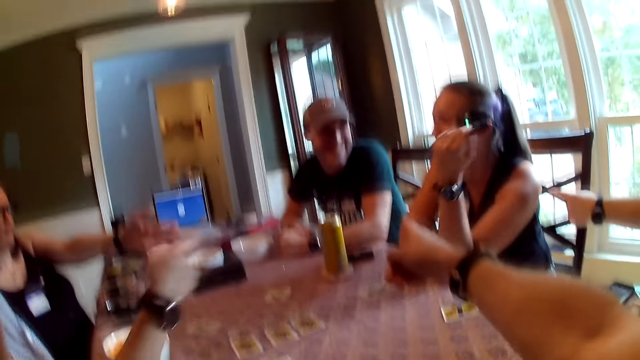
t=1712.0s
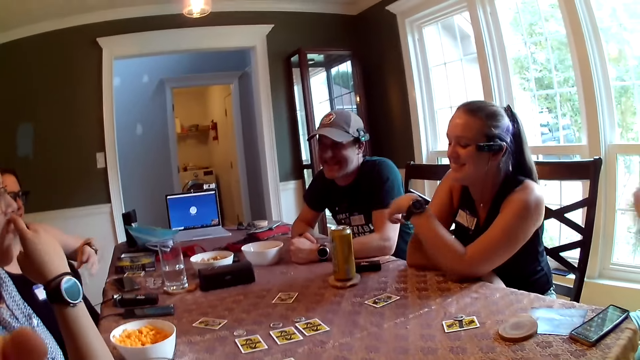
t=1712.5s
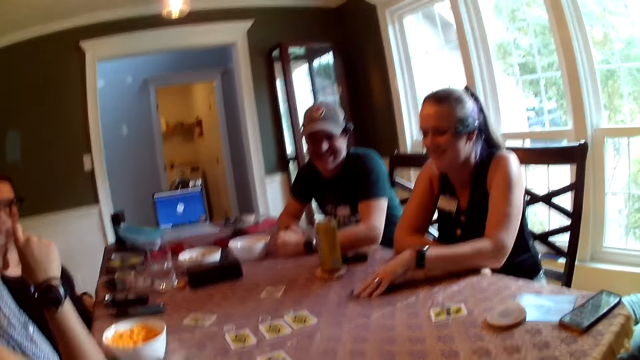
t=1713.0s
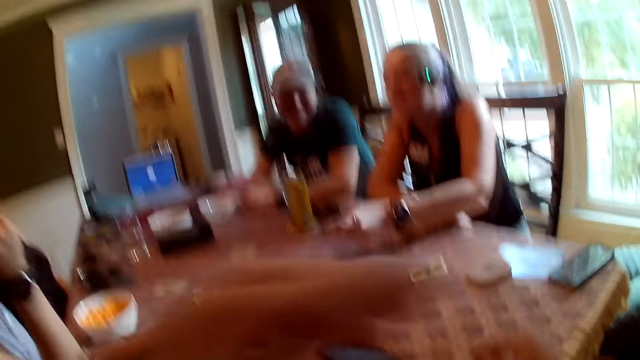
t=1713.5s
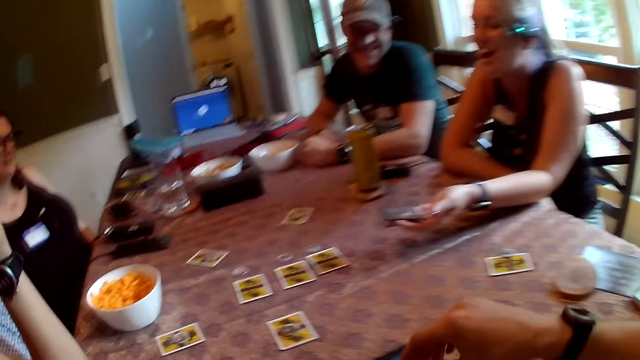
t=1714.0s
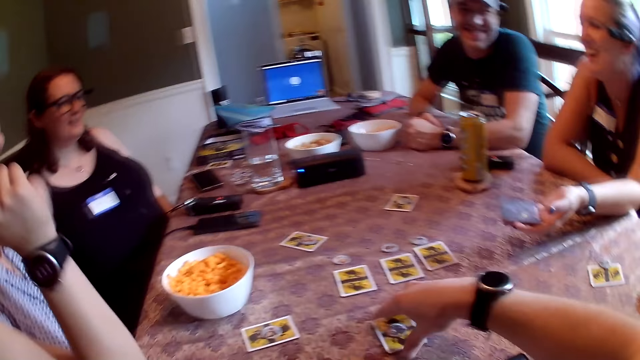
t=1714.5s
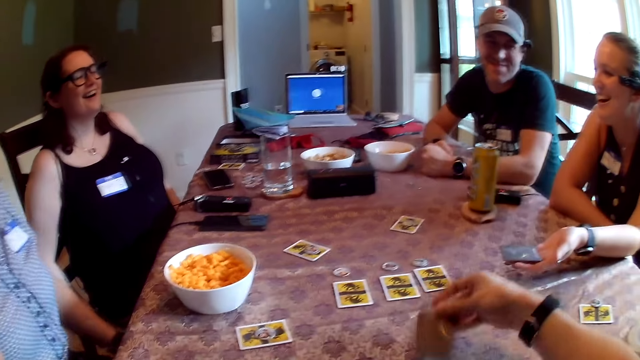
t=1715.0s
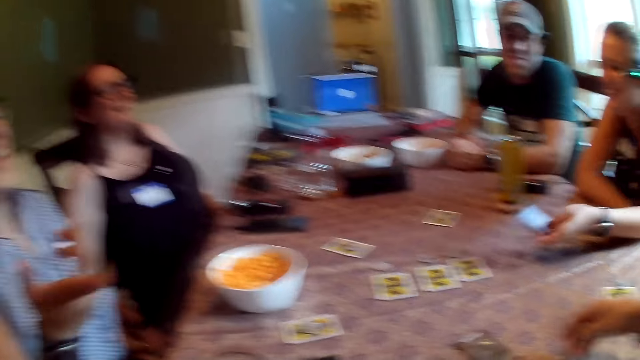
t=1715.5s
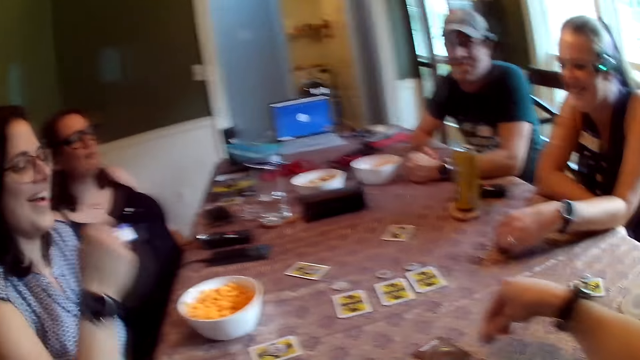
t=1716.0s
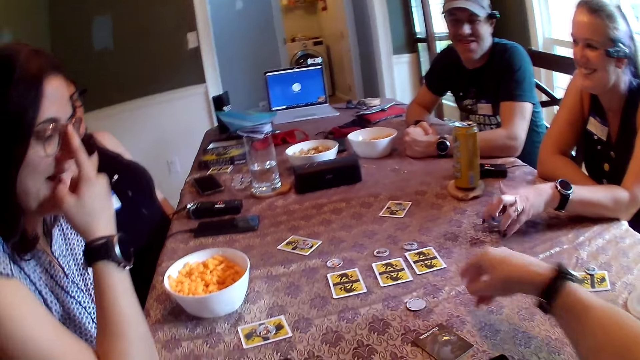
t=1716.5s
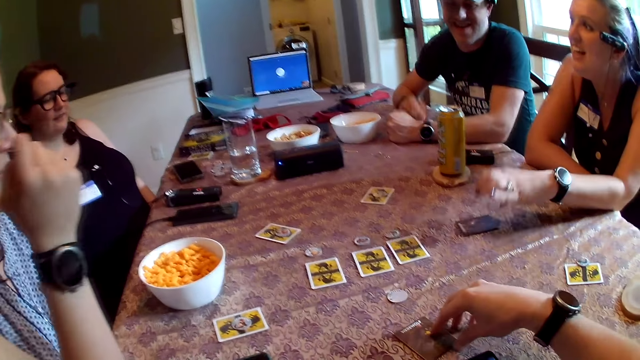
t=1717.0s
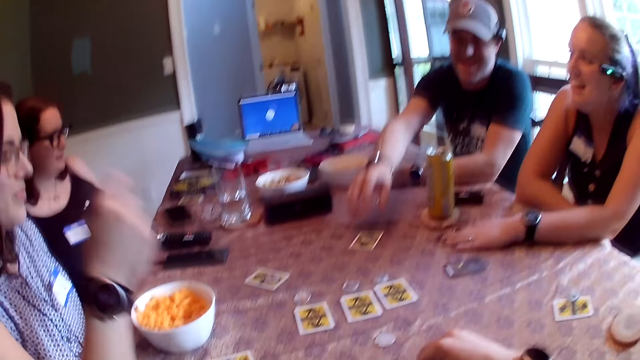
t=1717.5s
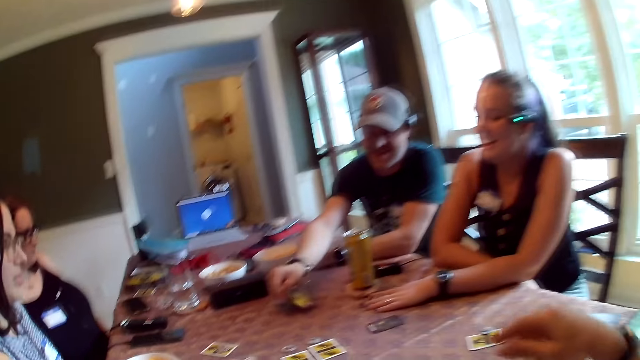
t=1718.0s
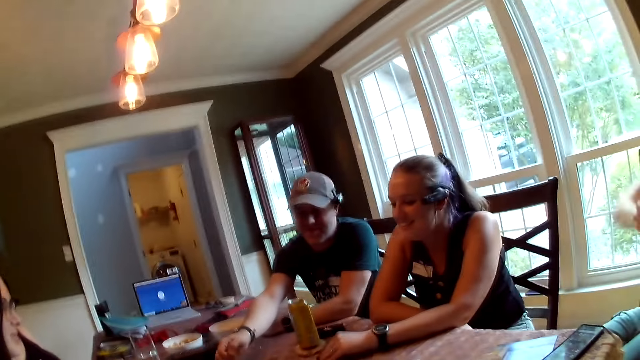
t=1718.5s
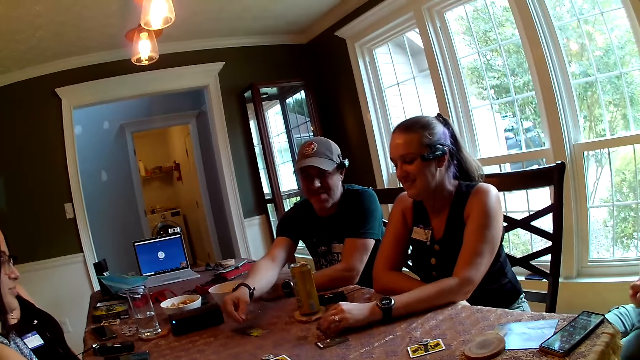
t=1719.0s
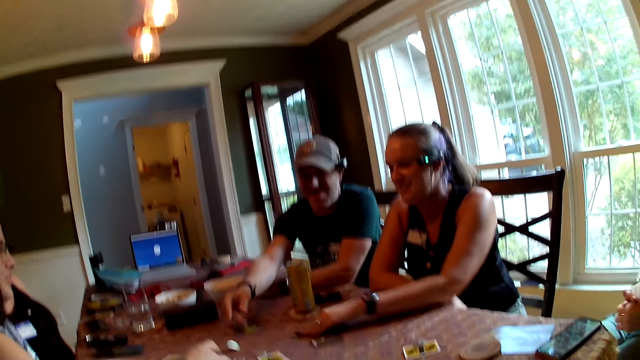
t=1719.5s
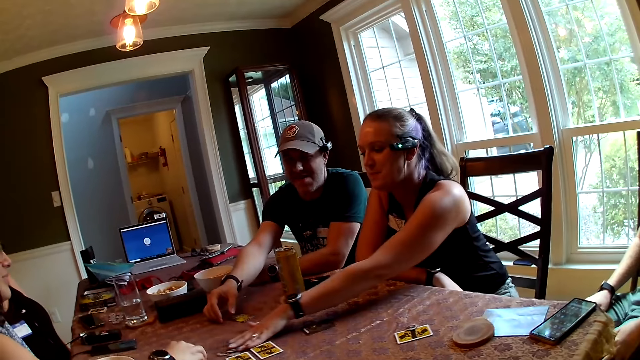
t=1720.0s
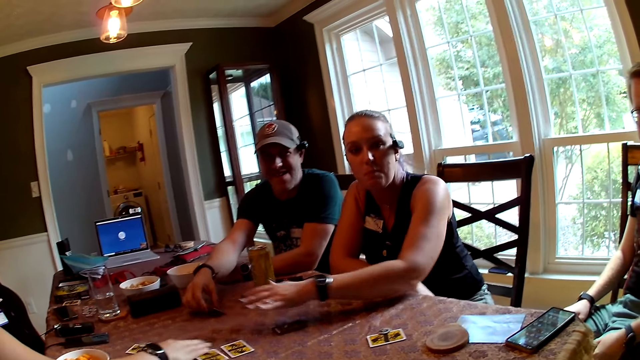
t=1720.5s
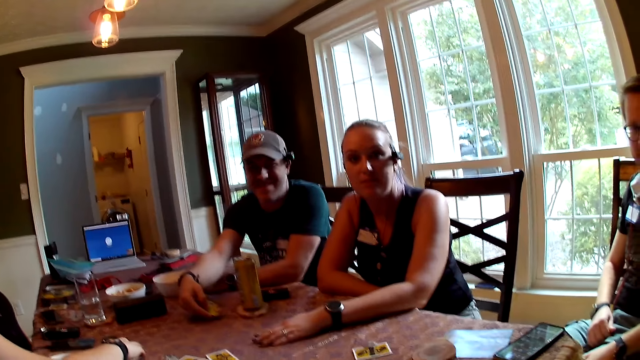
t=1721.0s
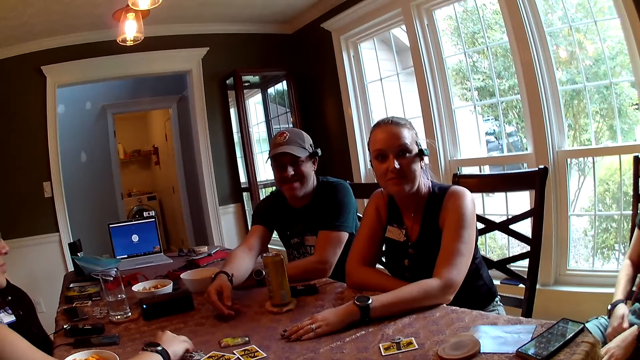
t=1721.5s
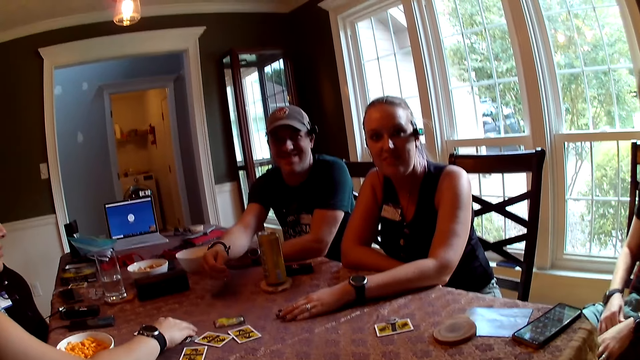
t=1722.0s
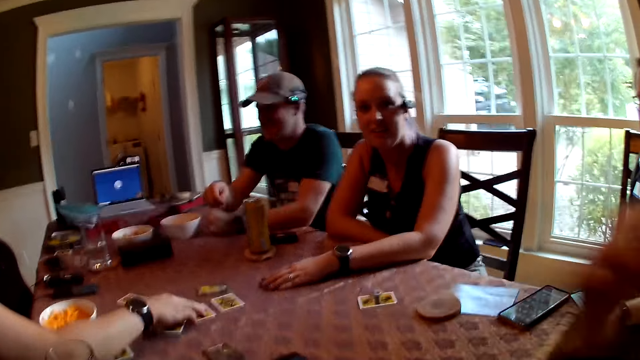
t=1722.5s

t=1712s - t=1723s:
A woman picks up a playing card from the table with her left hand. The camera wearer picks up a card from the table with his right hand. The woman holds the playing card on the table with the left hand. The camera wearer drops the card on the table with his right hand. The woman drops the card on the table with her left hand. The camera wearer drops a token with his right hand on the table. A lady adjusts her glasses with the right hand index finger. The woman pushes the playing card on the table with the left hand. A man picks up a playing card on the table with the right hand and flips a card with his right hand. The woman pushes the playing card on the table with the left hand. Another woman moves cards with her right hand. The man throws the playing card on the table with the right hand.

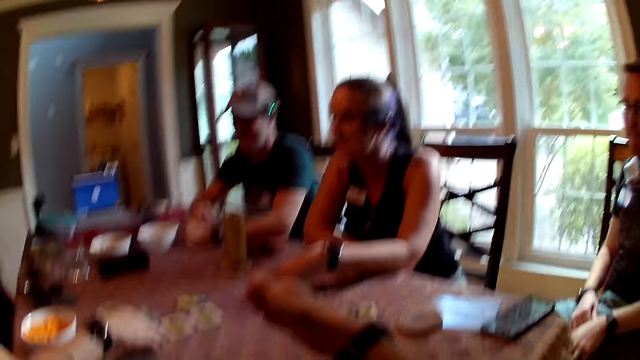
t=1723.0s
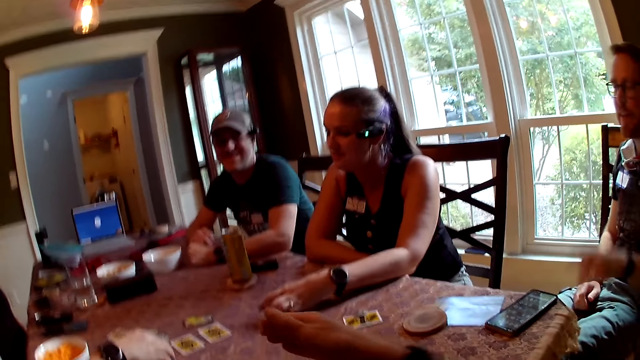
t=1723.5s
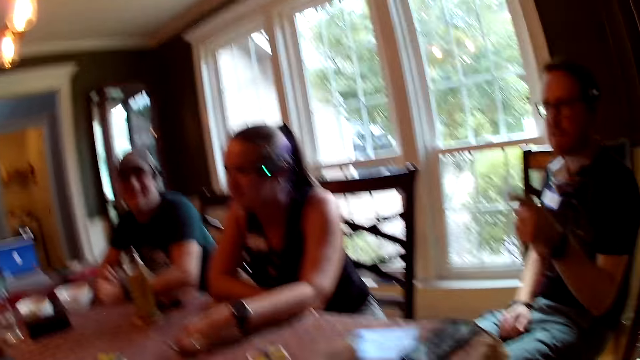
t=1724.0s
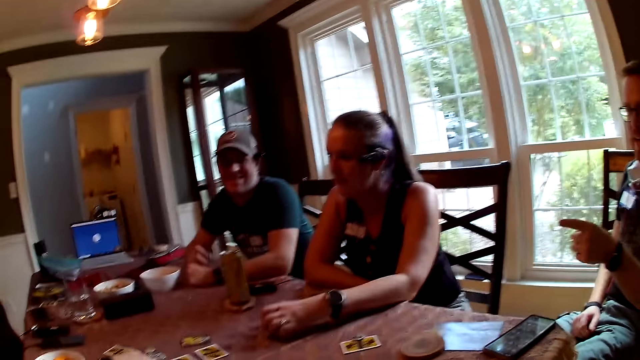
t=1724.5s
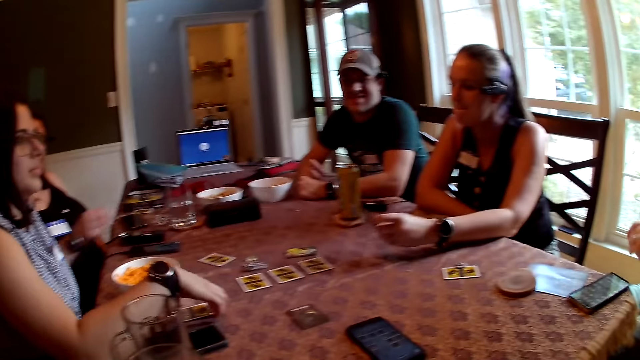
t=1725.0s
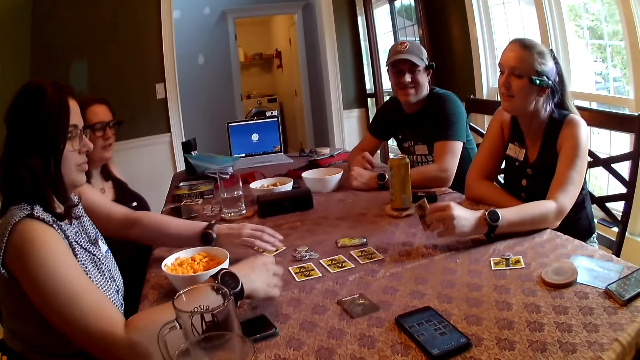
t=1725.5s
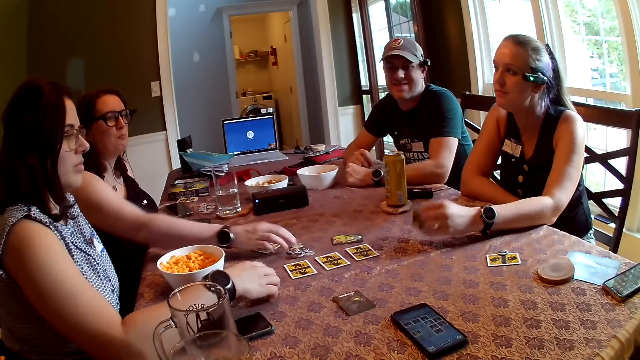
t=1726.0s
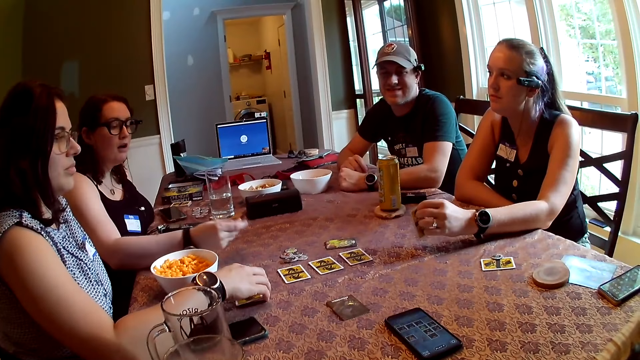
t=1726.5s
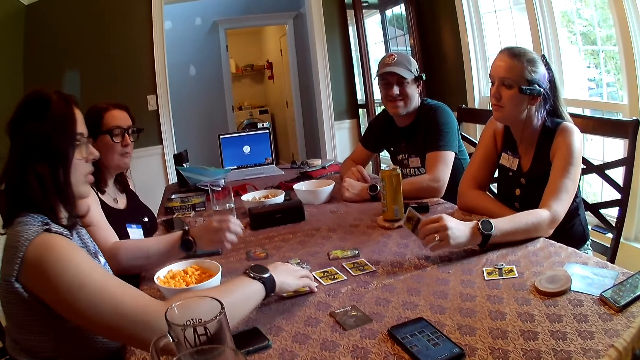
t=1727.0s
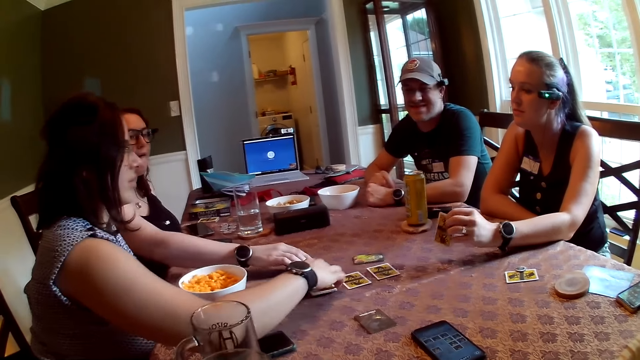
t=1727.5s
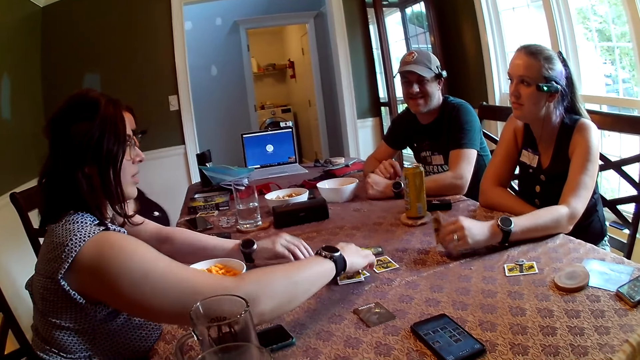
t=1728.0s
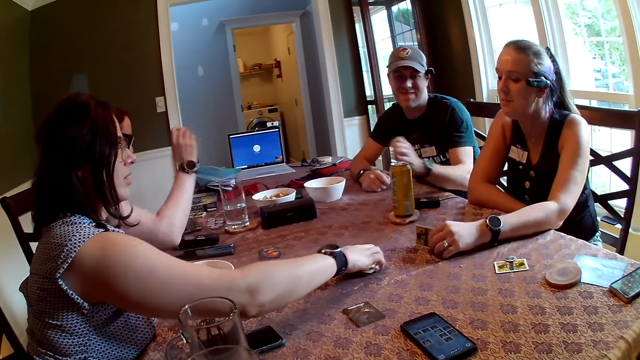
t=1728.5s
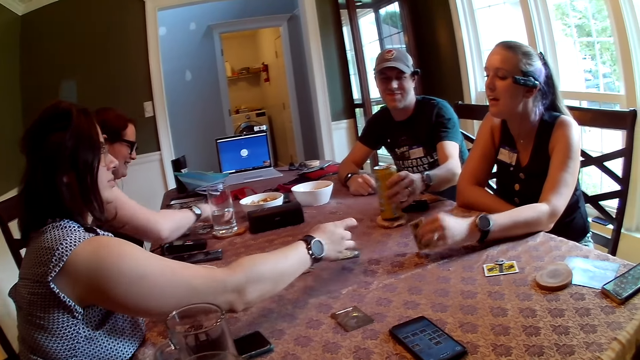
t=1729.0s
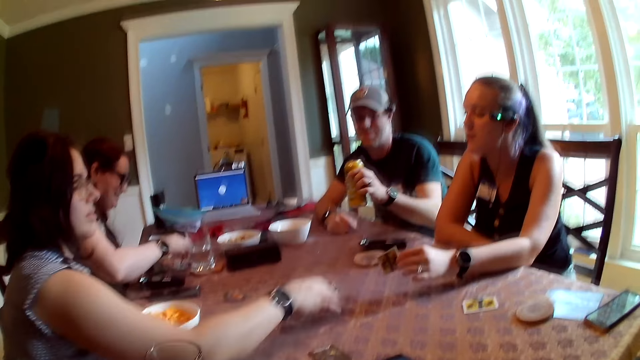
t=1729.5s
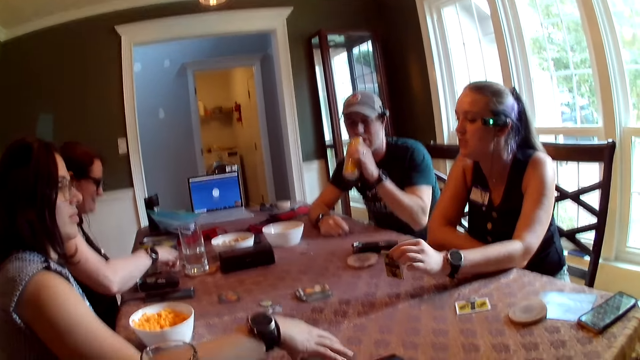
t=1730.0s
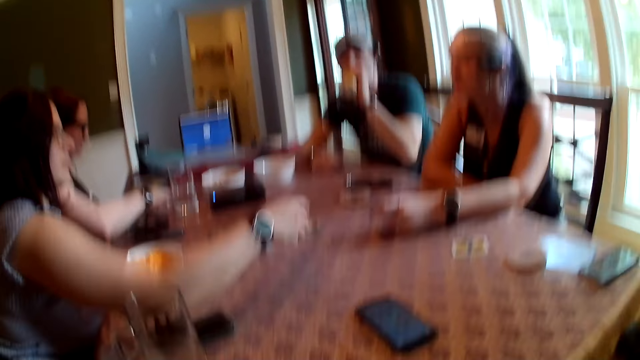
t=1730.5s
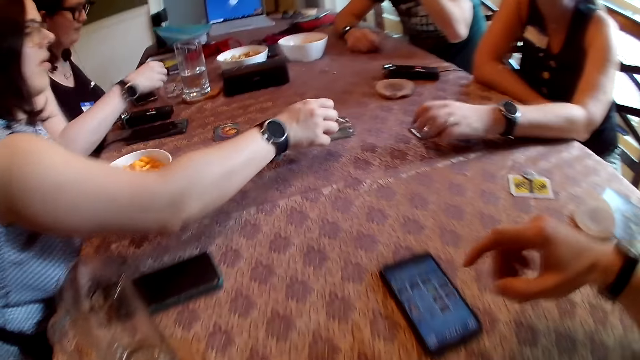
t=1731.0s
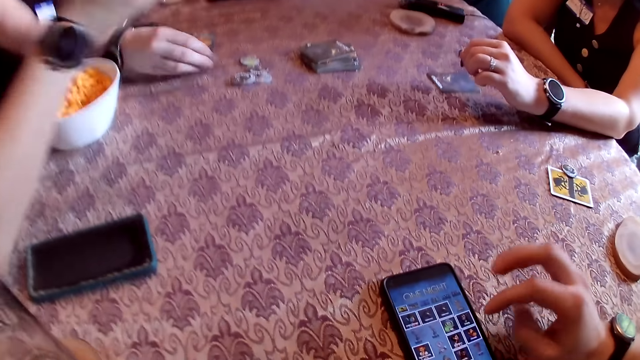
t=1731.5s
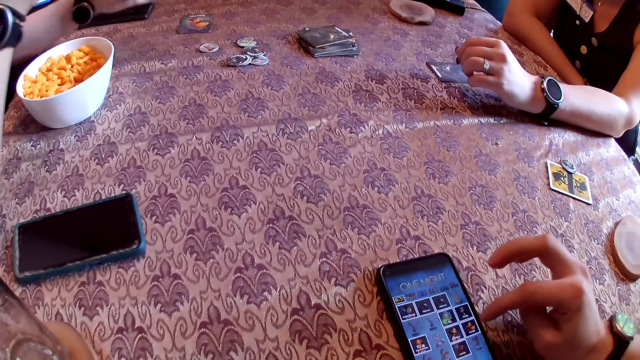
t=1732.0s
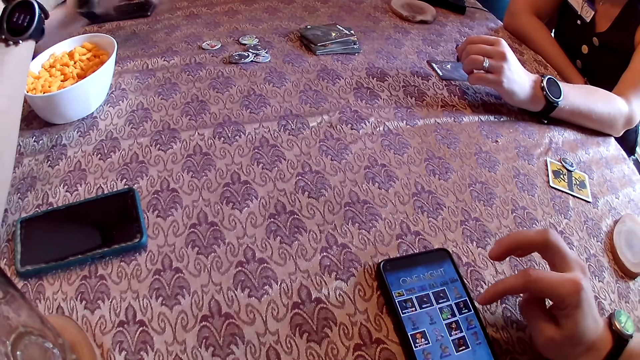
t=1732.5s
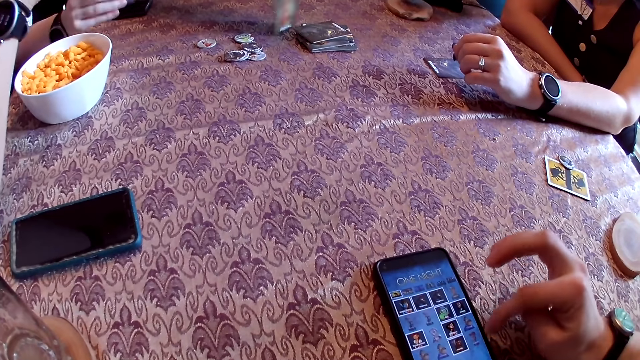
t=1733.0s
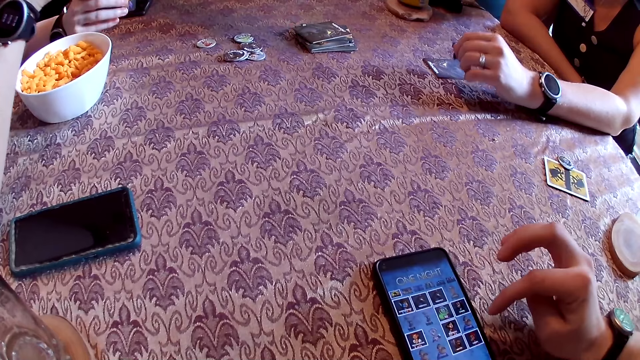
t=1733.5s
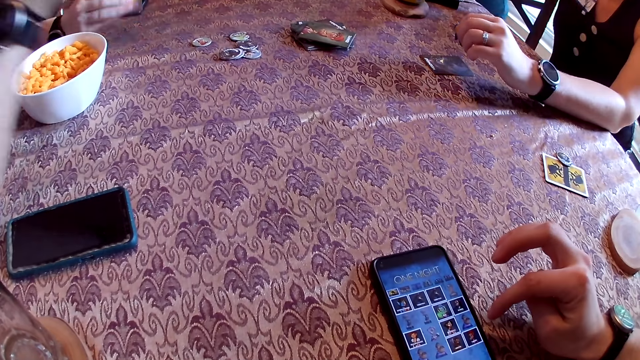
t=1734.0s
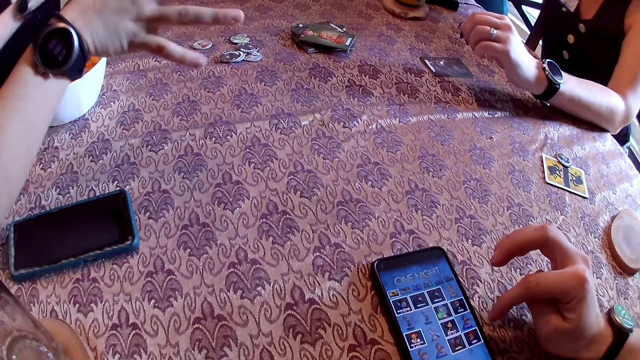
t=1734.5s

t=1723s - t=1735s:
The camera wearer gestures with the right hand on the table. A man gestures with the left hand in the room. A lady picks up a card with her right hand, holds the playing card on the table with the right hand, and drops the card on the table with her right hand. Another lady picks up a playing card on the table with the right hand and drops the playing card on the table with the right hand. The first lady picks up playing cards on the table with the right hand, arranges the cards on the table with her right hand, and places the playing cards on the table with the right hand. The man picks up a can of beer with his left hand from the table. A third lady holds a playing card with the left hand on the table and drops the card in her left hand on the table. The first lady places a playing card on the table with the right hand. The camera wearer presses a phone with his right hand. The second lady drops a token on the table with her right hand and picks up a card from the table. The man drops a card on the table with his left hand. The first lady gestures with the right hand.
